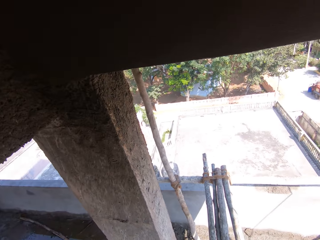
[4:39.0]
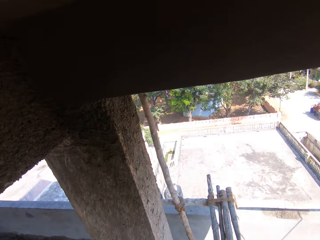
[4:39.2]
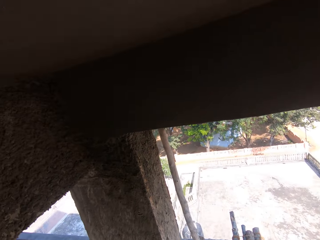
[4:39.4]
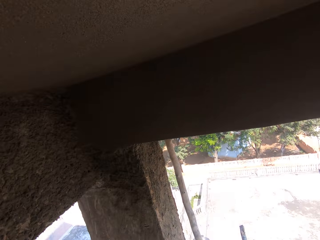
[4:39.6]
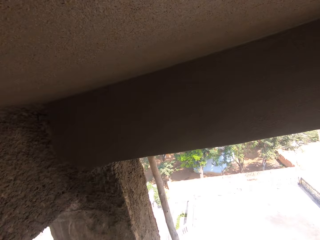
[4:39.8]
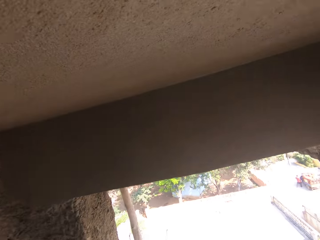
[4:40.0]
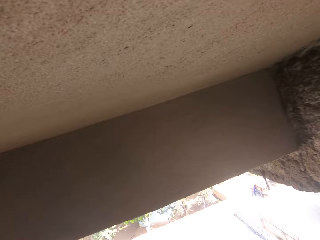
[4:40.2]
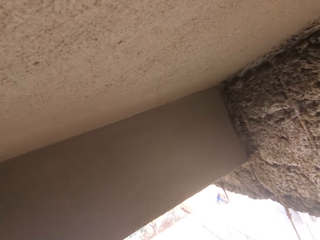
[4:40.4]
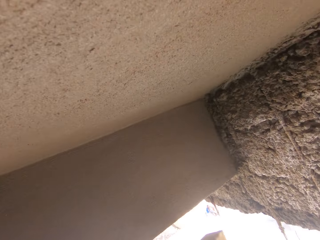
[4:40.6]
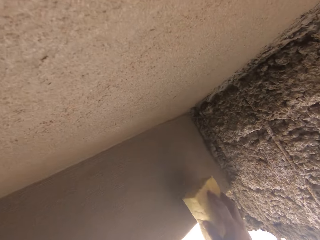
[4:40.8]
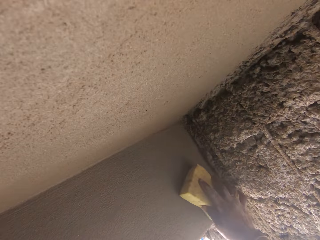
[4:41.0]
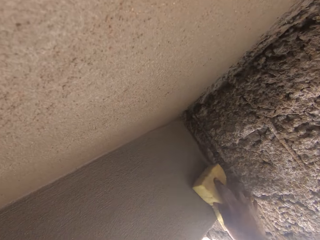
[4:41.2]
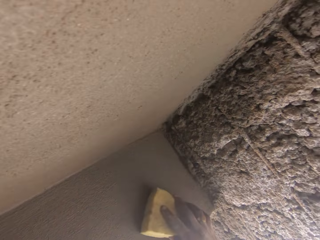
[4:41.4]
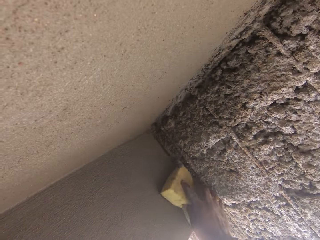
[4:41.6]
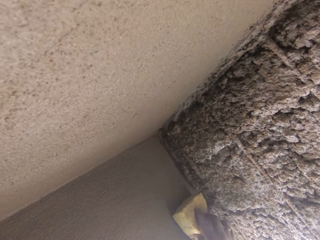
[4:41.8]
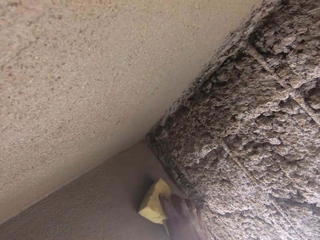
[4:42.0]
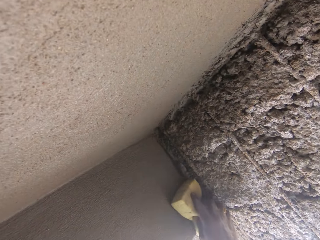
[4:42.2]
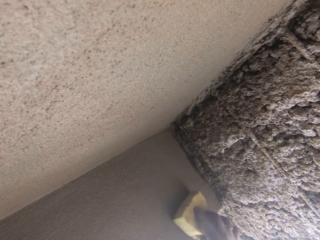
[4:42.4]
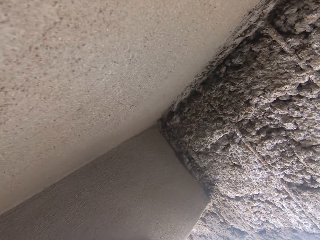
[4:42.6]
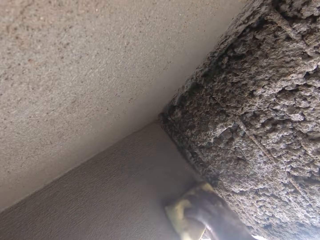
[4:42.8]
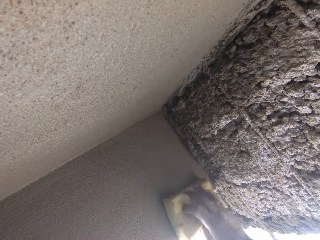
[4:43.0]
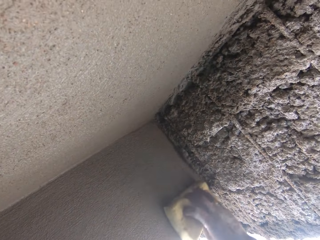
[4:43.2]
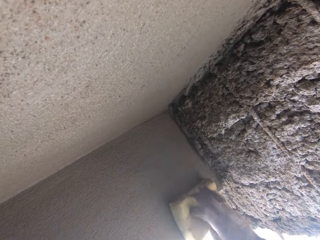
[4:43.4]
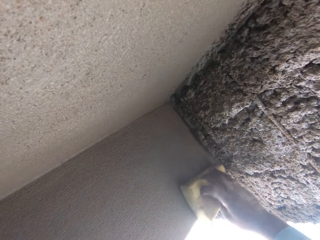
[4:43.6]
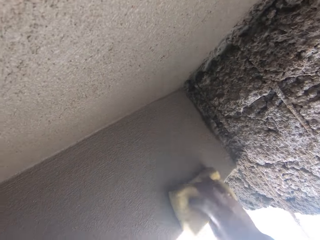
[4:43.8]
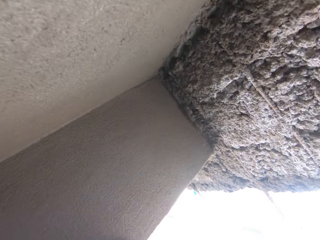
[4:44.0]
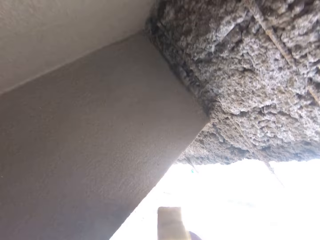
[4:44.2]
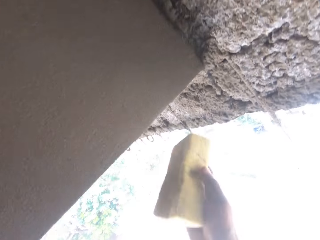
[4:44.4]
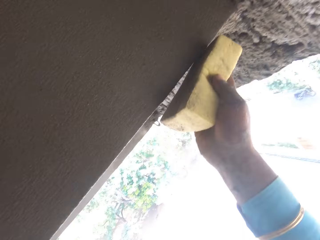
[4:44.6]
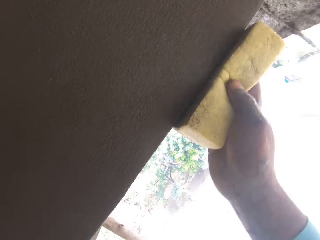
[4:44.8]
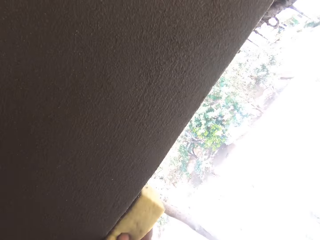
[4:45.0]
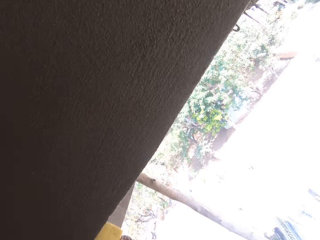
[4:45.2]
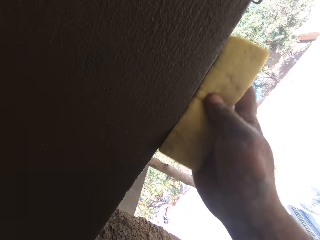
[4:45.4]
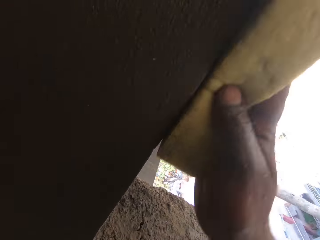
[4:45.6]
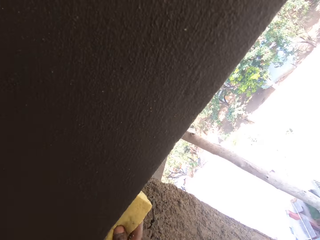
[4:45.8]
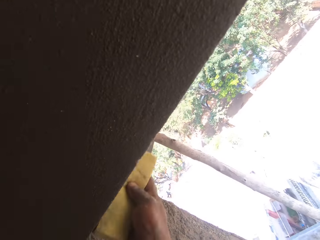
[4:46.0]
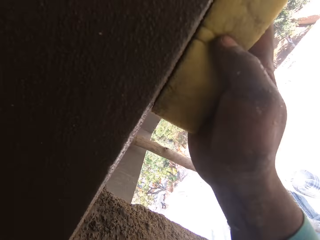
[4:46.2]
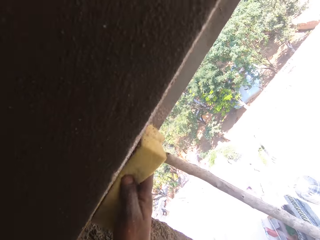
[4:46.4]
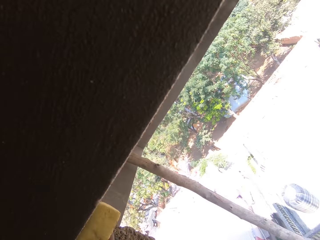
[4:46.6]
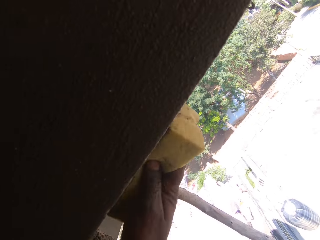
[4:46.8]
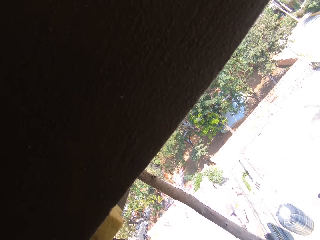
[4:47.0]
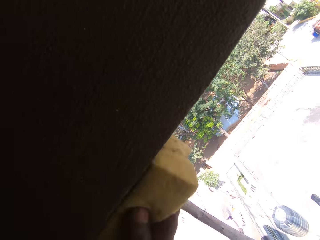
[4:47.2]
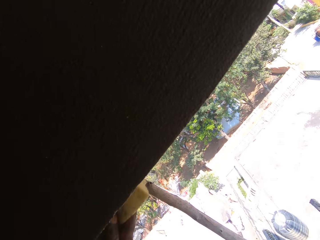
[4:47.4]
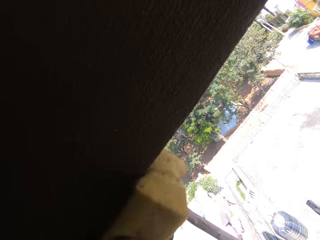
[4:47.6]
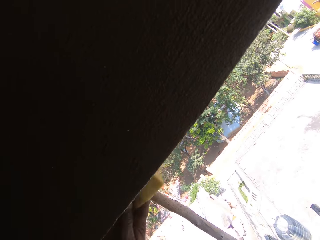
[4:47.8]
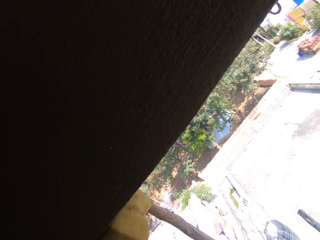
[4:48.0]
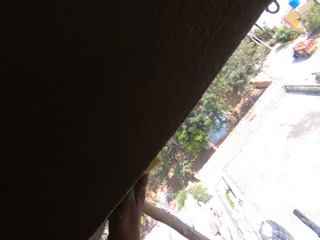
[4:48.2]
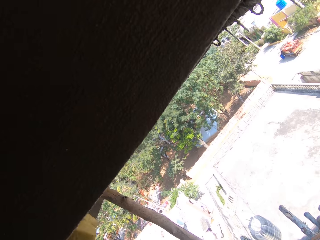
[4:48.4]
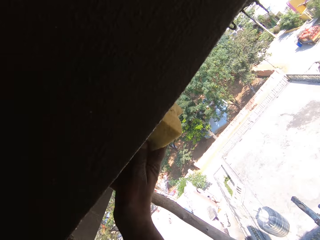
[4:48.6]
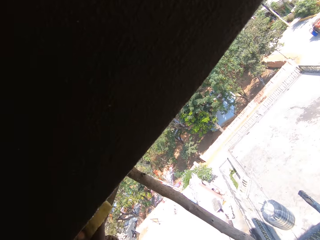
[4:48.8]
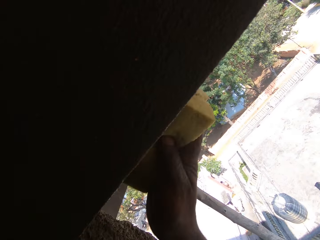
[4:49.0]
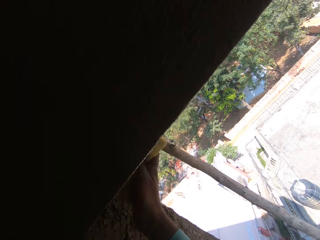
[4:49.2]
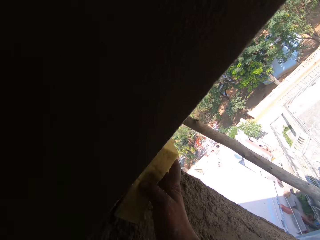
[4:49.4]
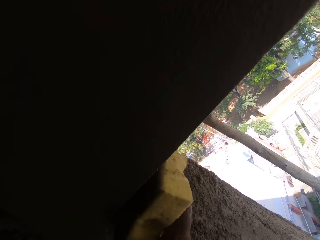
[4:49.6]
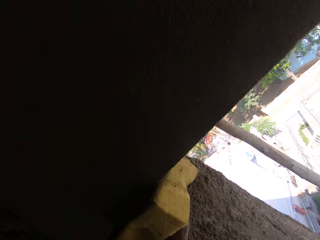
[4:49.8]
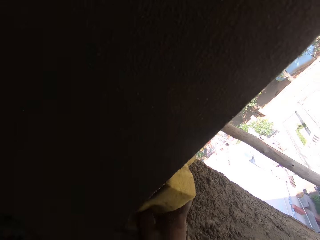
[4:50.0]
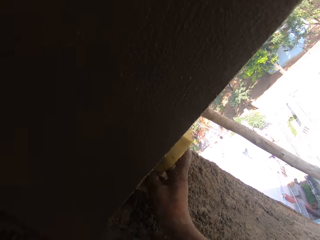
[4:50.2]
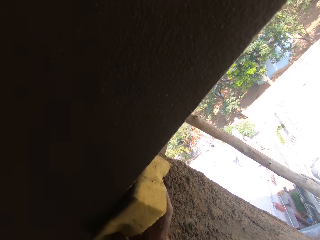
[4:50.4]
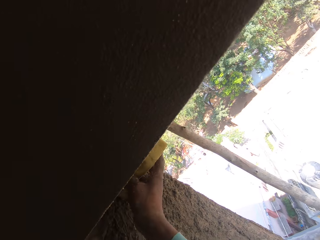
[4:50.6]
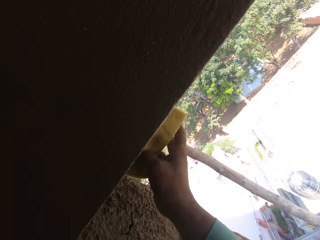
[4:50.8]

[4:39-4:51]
The camera wearer cleans the wall. They smoothen the wall. They clean the wall again.

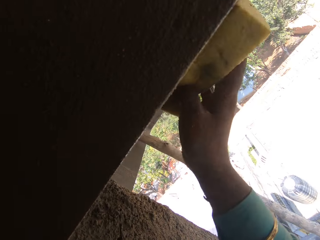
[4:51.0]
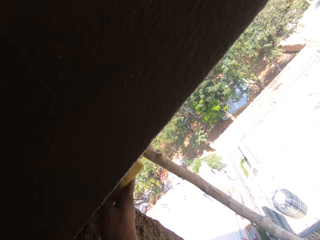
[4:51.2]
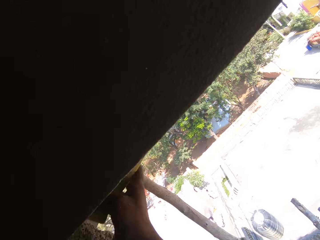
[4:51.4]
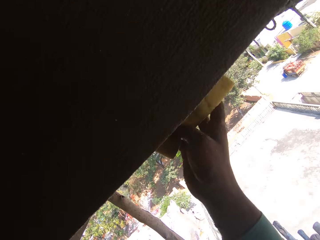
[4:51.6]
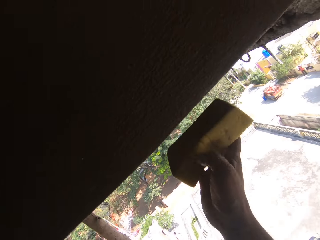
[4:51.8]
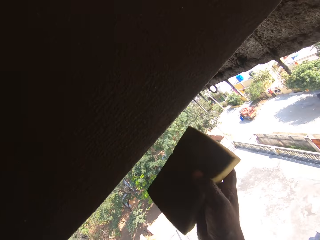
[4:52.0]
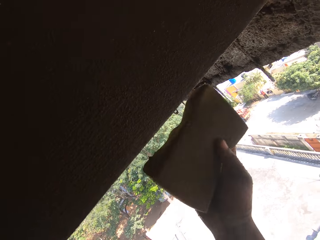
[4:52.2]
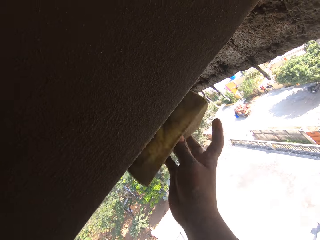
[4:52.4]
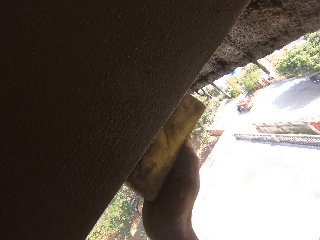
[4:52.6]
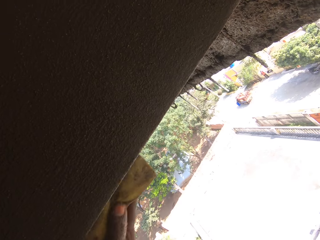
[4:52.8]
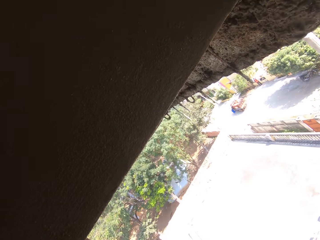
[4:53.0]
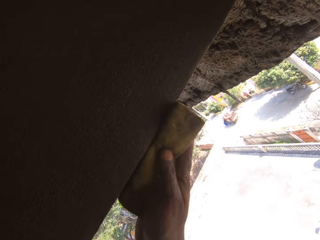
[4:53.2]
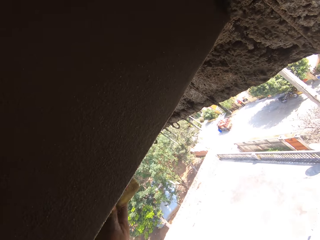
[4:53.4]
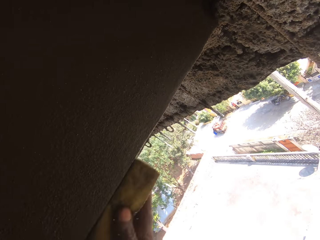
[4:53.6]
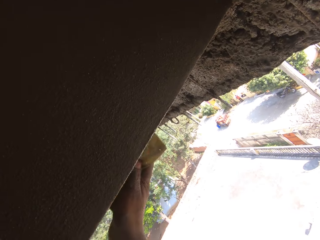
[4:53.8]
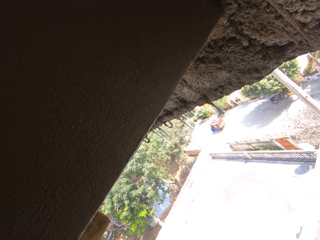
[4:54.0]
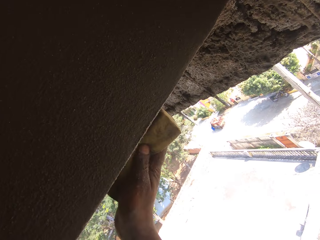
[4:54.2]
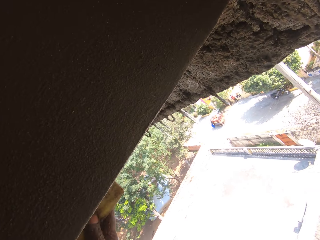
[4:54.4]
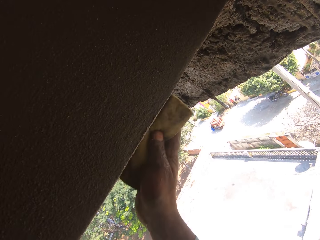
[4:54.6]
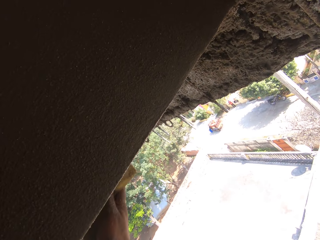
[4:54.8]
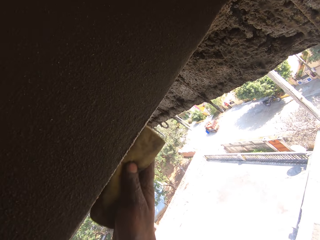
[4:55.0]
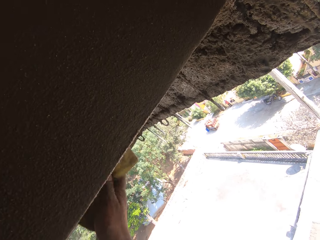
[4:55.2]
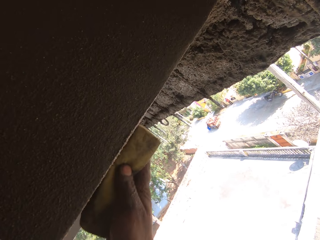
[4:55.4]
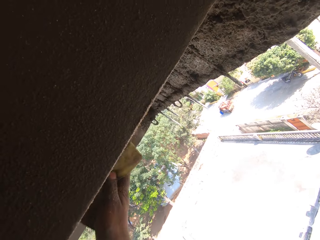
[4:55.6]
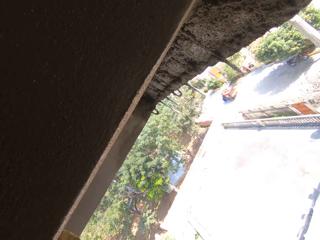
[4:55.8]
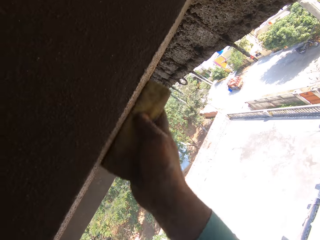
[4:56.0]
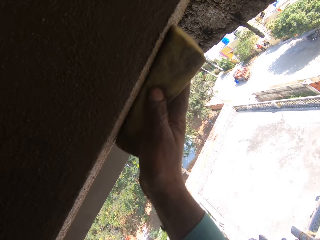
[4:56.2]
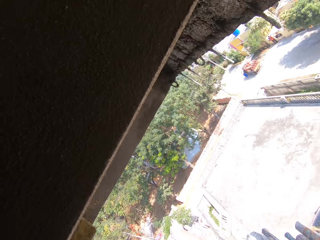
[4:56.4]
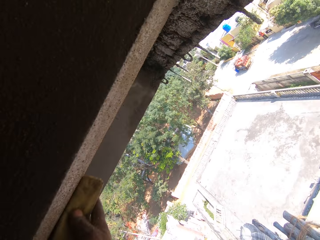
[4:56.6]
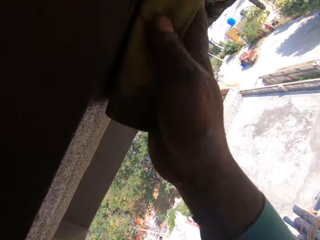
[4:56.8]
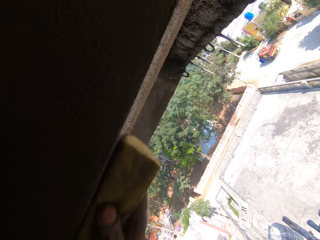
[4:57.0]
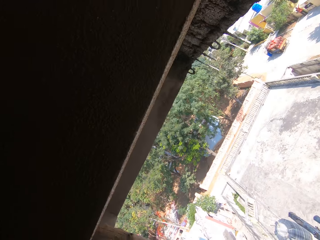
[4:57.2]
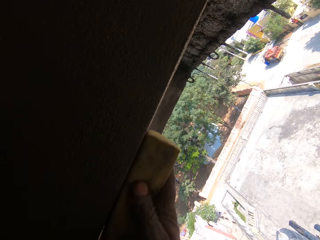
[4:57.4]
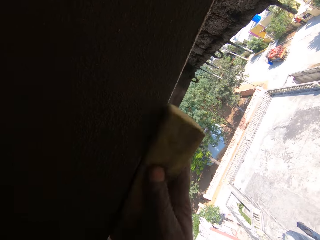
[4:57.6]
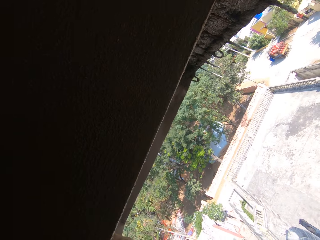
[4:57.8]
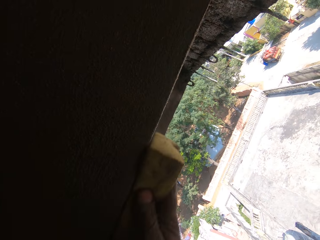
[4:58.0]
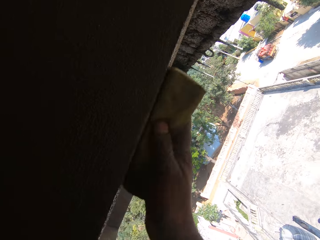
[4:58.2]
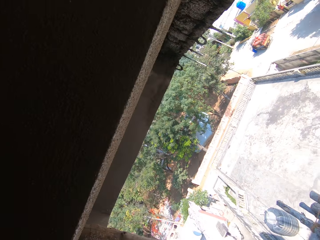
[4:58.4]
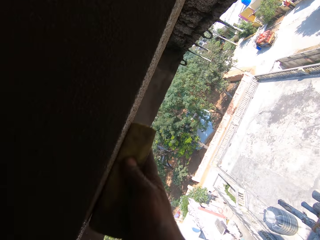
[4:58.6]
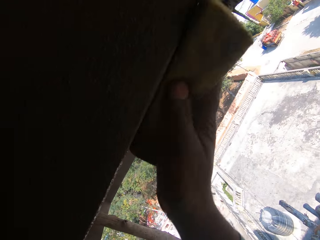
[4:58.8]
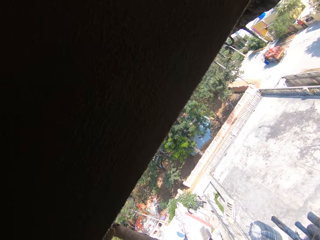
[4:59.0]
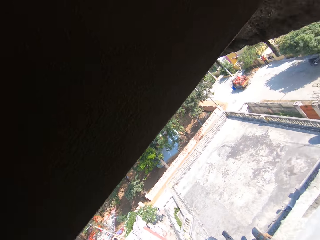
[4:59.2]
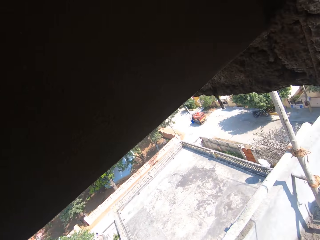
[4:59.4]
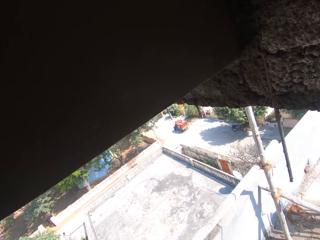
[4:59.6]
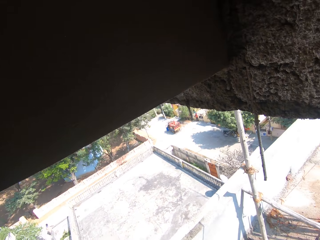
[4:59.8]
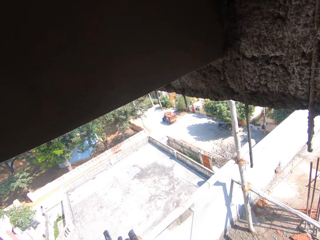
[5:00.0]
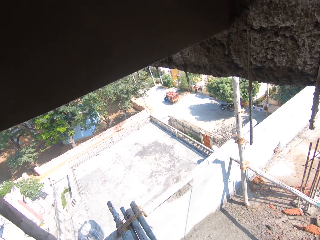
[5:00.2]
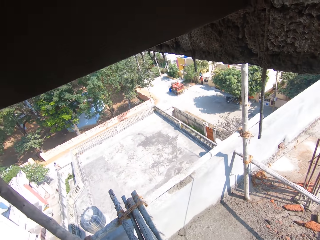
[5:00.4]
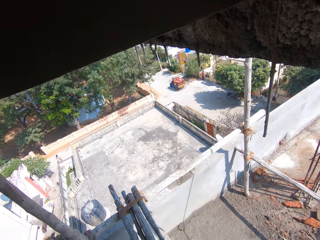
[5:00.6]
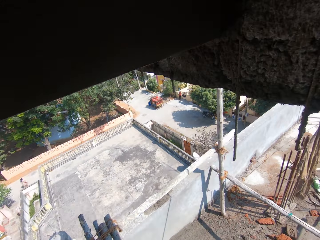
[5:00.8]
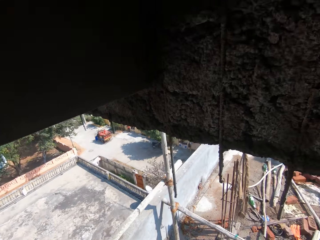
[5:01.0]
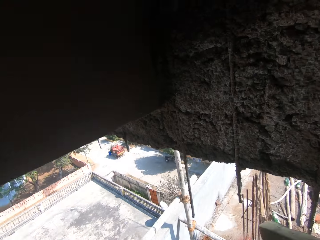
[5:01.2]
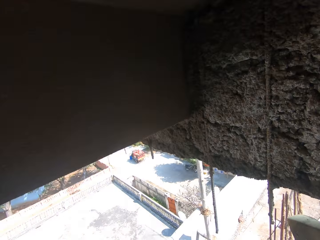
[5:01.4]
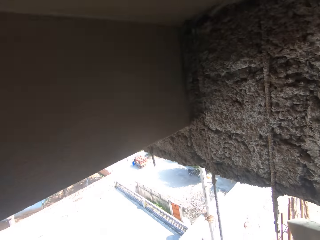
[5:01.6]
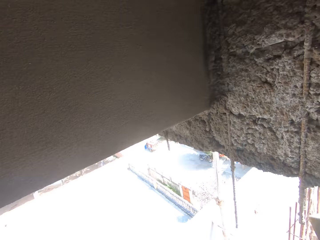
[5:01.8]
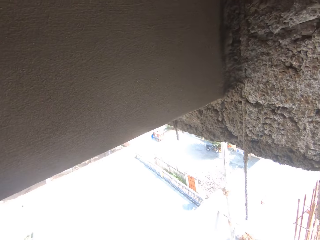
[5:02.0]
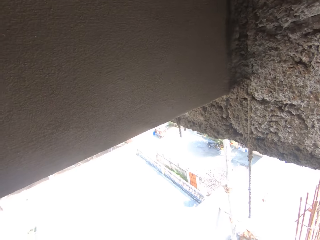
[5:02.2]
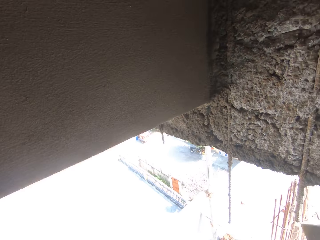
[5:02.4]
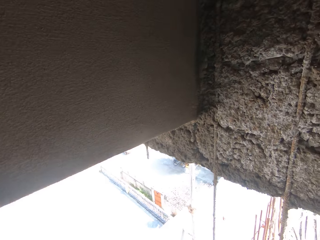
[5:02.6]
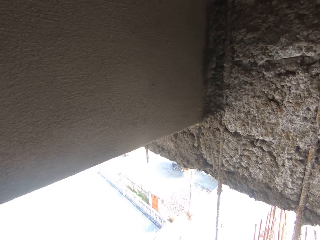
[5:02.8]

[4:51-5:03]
The camera wearer looks around the building.
